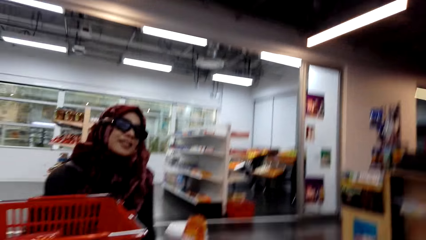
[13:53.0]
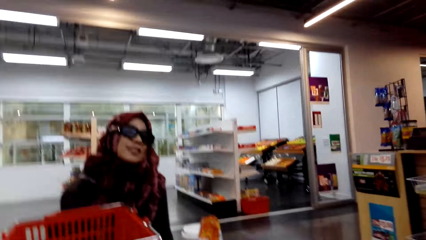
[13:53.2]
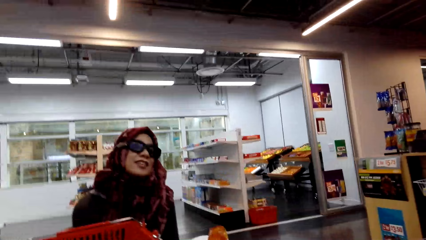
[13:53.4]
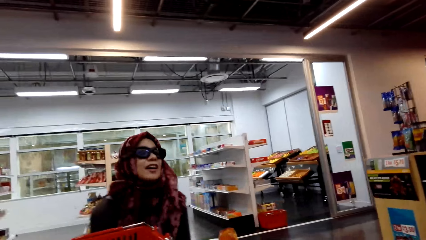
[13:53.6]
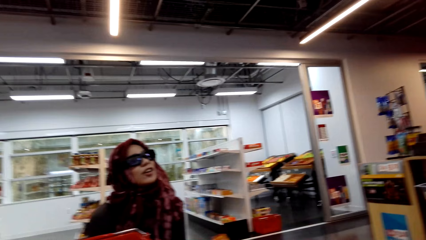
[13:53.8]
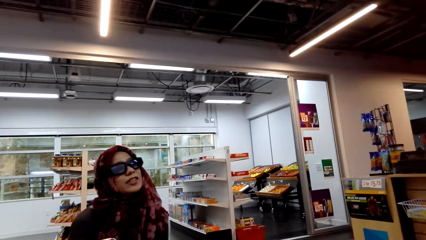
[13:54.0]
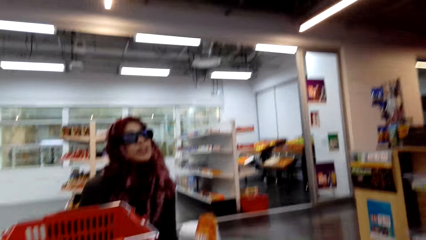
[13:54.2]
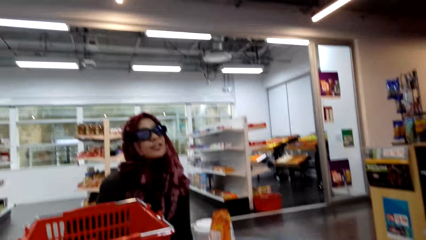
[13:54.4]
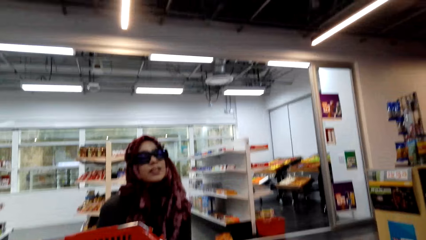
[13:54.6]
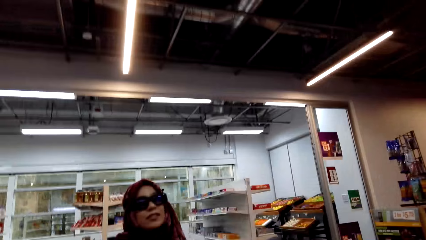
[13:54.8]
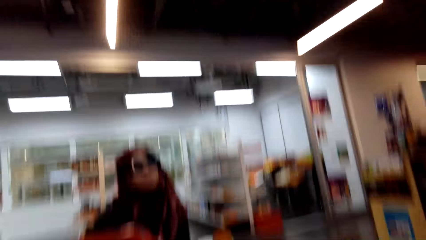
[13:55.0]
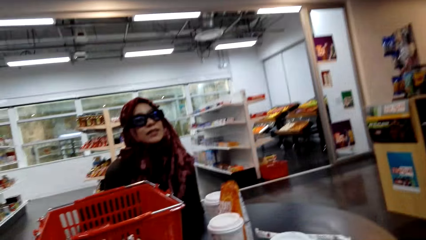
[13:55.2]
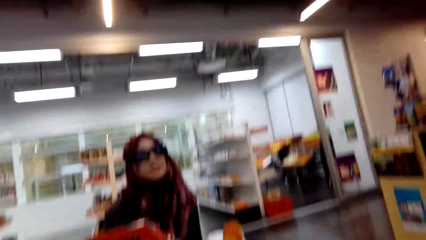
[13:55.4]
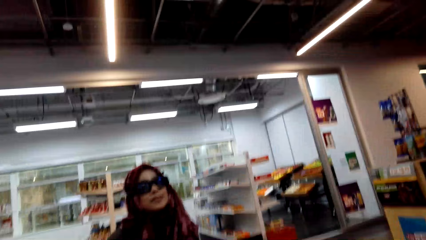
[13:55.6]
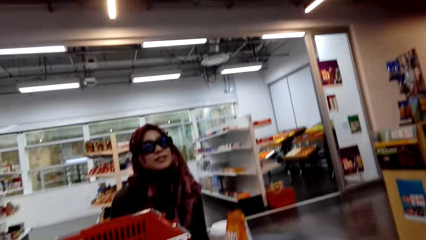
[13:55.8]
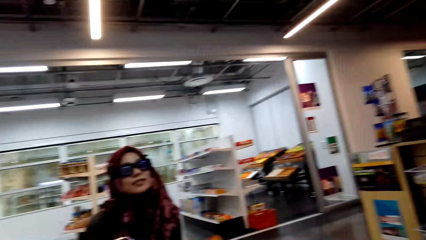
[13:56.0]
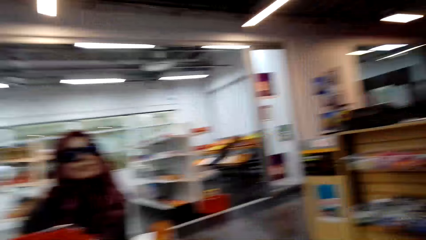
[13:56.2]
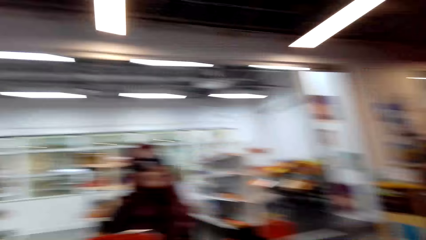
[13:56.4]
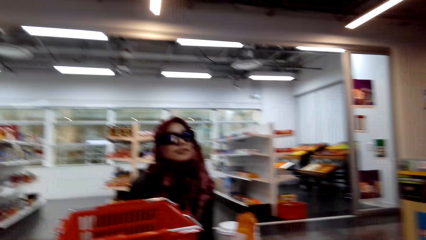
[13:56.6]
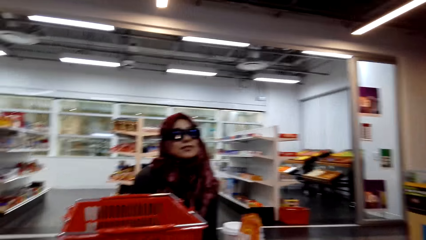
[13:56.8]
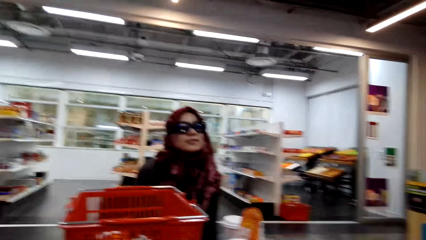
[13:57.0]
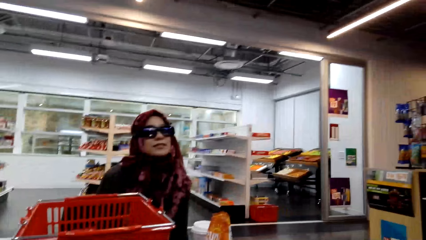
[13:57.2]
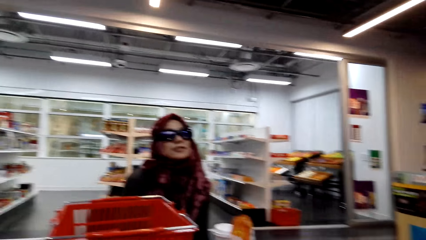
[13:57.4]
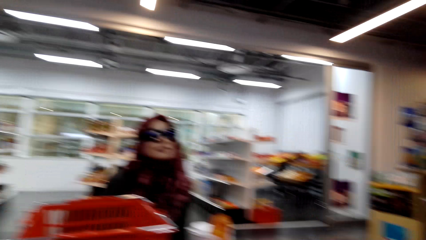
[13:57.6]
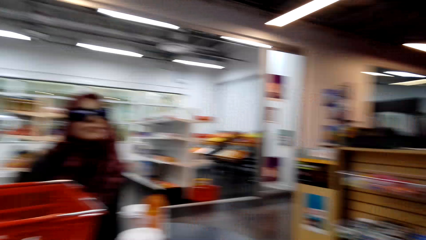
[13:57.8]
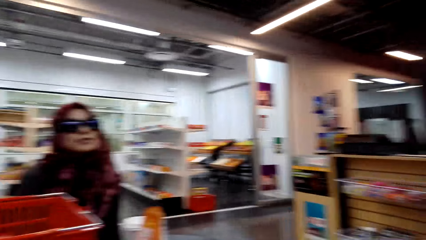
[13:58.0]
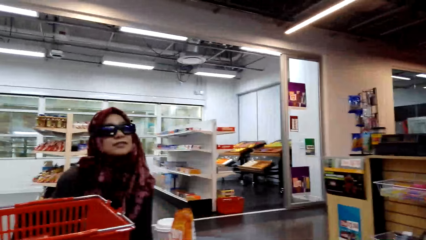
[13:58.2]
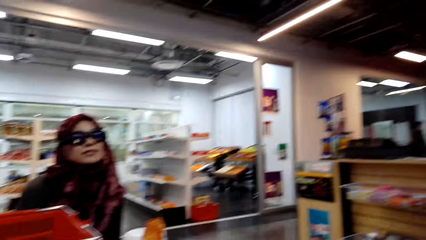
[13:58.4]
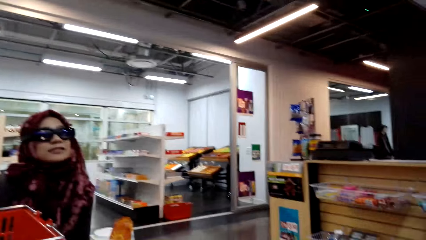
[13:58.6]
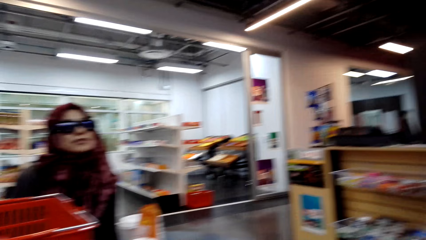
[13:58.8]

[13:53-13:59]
The camera wearer converses with a woman.

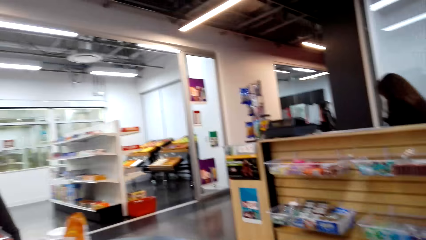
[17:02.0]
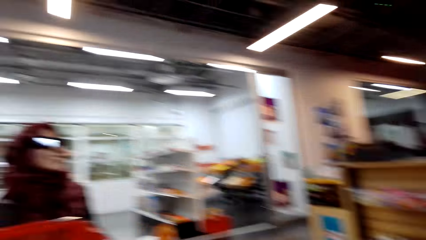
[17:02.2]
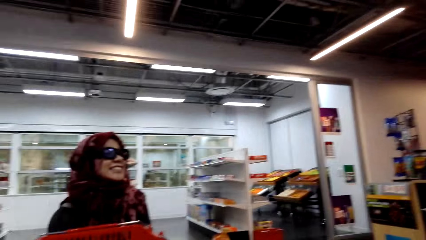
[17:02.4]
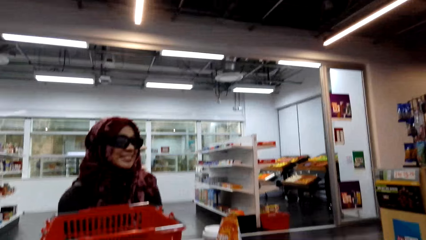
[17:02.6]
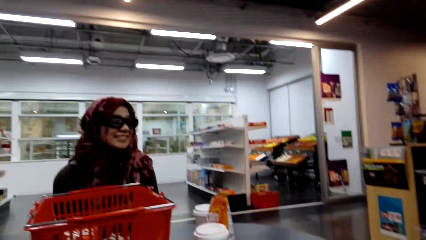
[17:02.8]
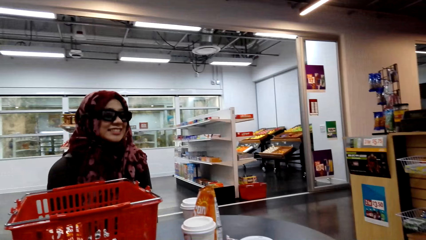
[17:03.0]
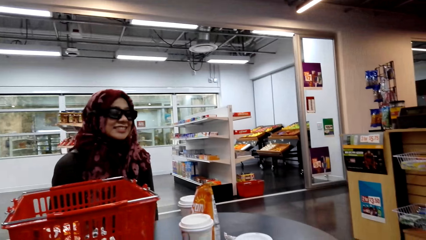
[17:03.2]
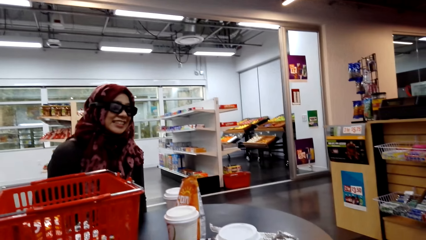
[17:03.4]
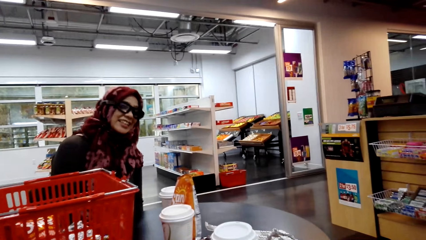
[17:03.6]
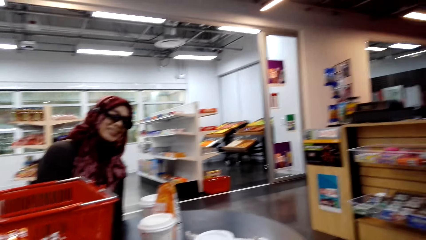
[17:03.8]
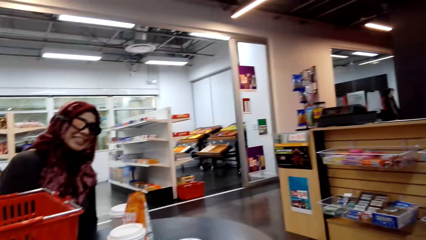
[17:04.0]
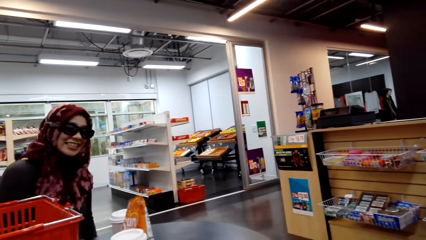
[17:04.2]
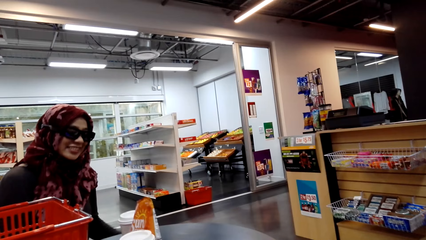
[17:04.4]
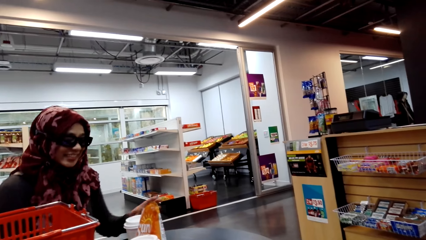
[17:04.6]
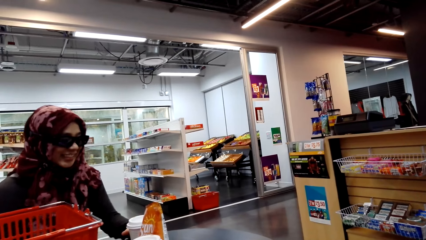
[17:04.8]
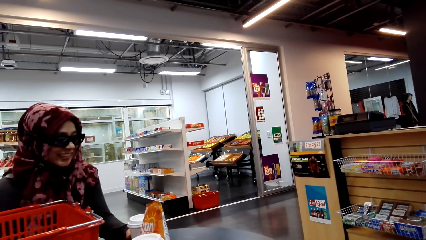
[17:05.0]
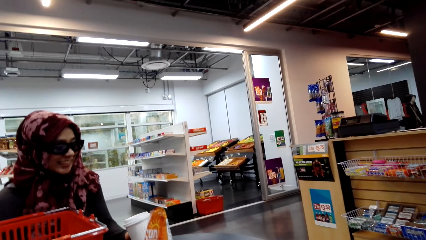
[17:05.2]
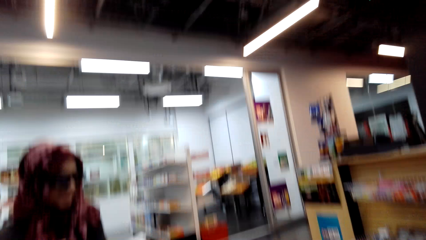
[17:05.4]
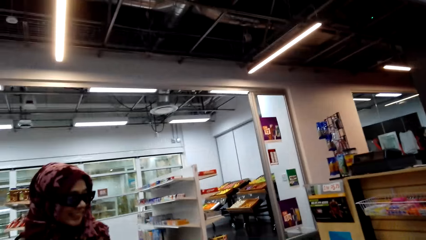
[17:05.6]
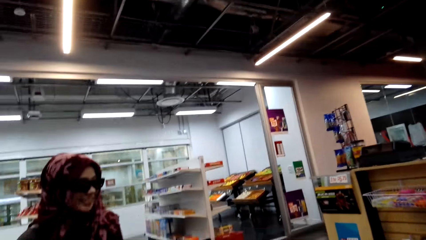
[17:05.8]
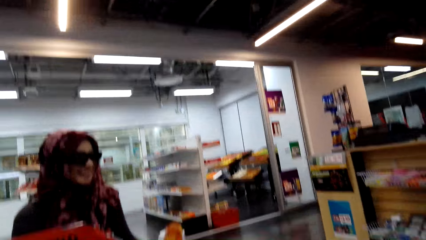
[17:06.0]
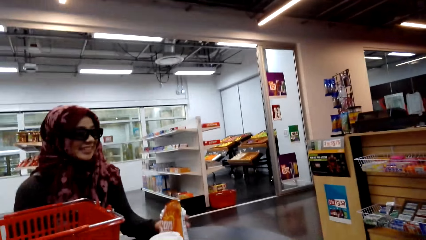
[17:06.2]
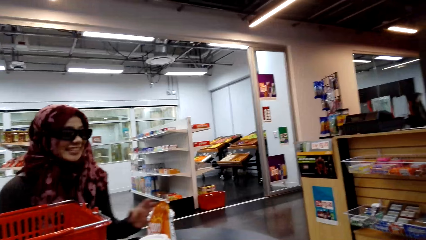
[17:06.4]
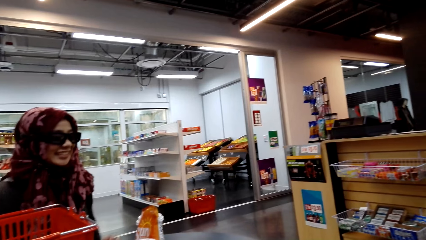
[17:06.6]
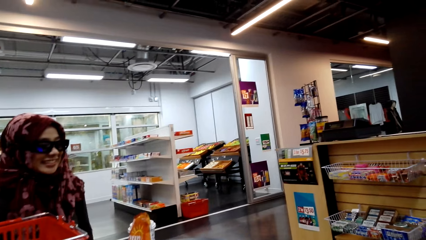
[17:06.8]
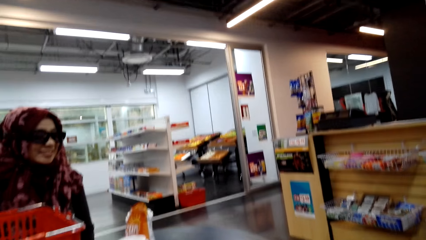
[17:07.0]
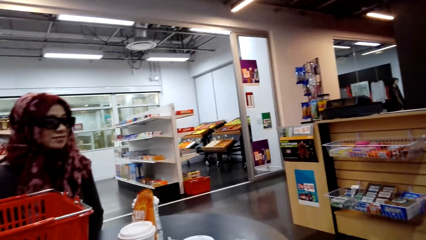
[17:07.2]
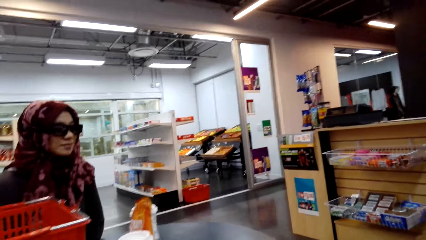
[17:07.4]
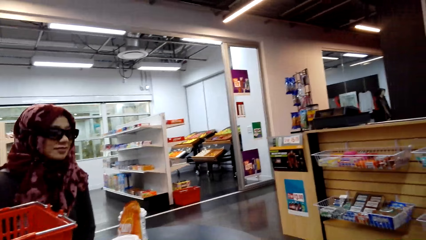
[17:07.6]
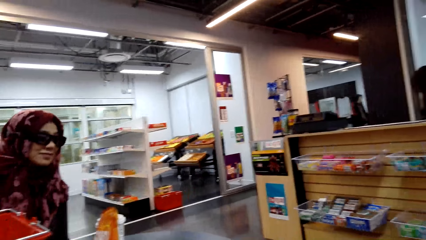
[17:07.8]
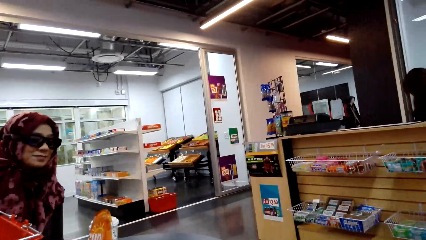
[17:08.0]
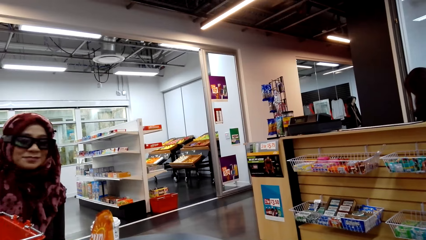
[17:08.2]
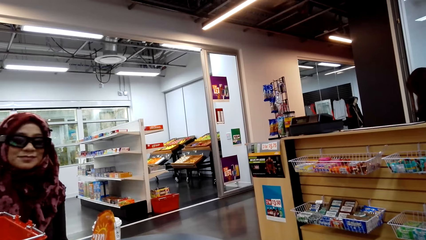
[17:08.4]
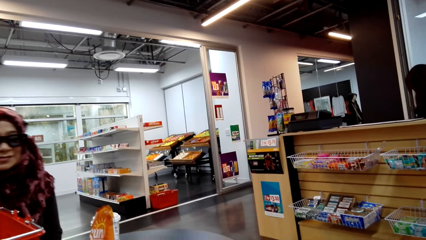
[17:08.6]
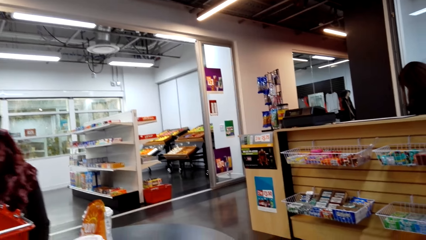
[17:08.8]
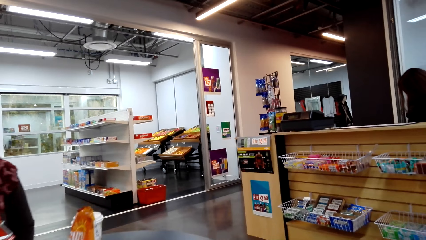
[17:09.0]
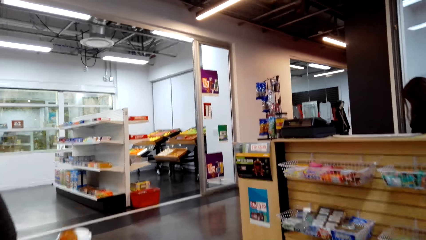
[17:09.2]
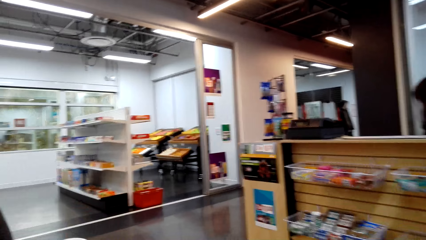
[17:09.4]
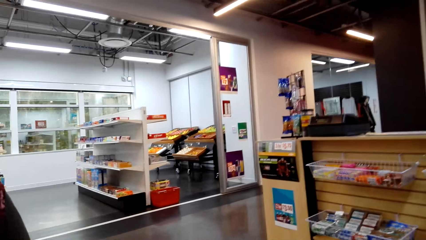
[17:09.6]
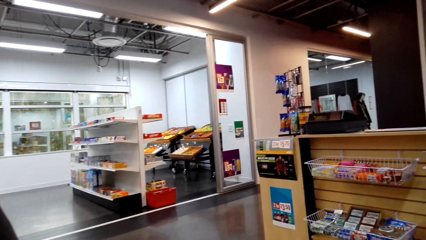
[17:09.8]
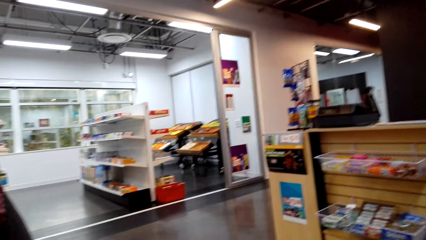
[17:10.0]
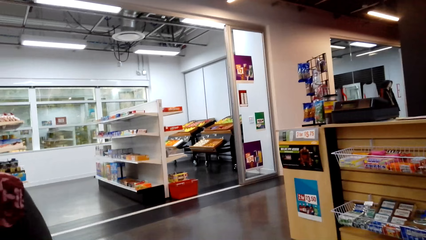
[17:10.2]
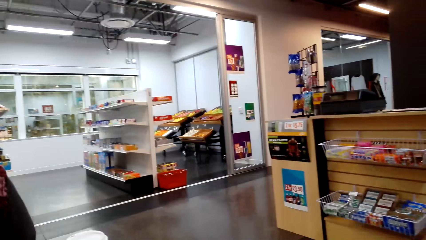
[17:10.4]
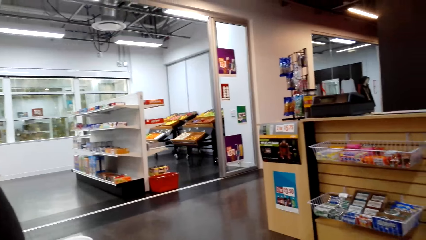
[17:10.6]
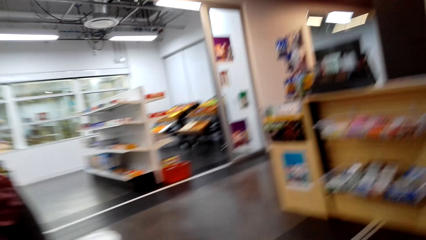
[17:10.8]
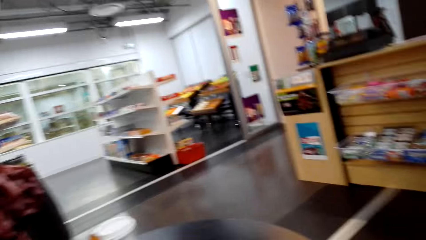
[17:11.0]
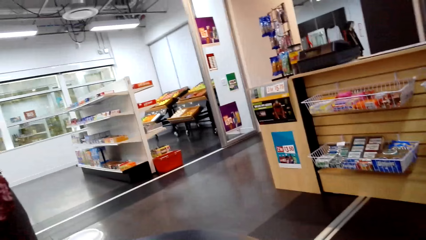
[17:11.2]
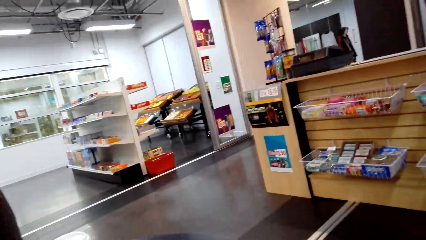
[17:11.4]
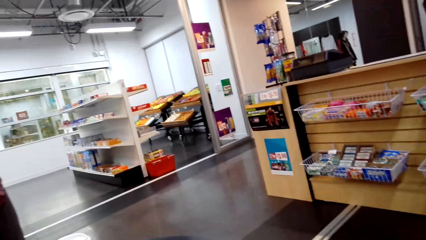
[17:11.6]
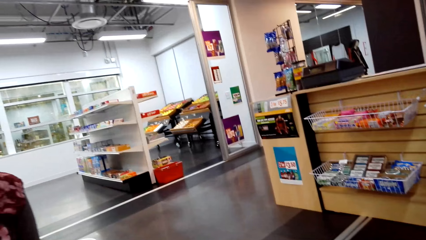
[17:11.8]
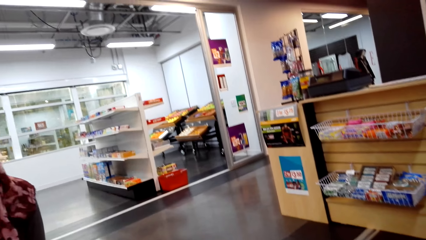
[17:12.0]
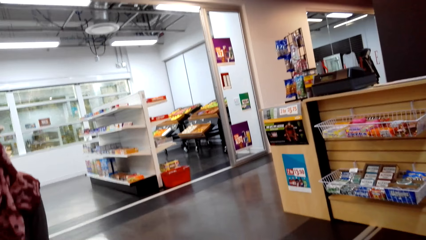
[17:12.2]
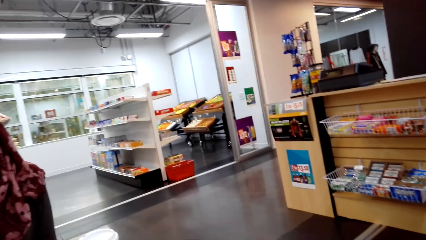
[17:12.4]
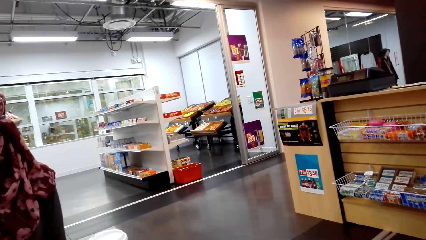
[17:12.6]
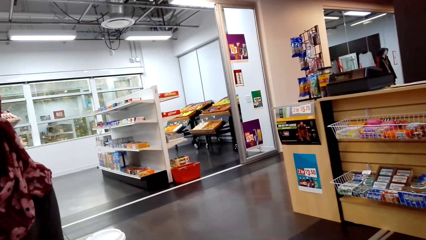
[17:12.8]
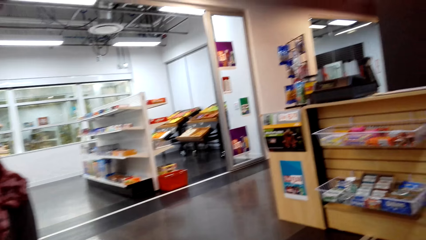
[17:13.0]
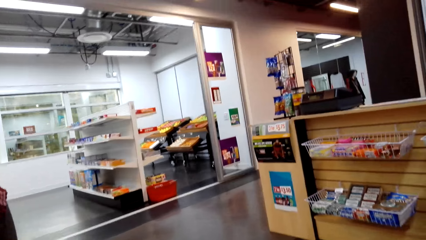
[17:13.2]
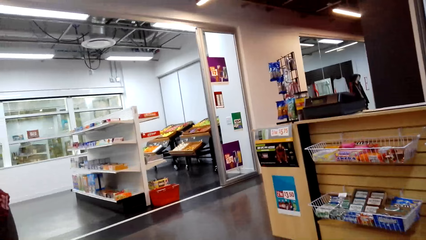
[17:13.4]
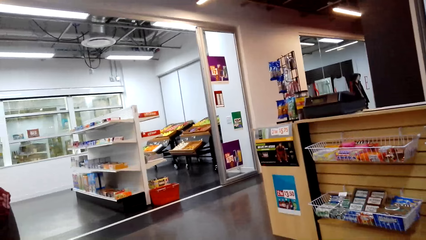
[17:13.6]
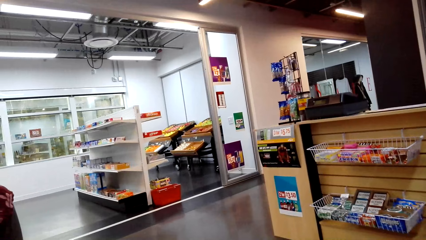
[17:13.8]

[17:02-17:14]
The camera wearer looks at a woman. The woman converses with the camera wearer.
